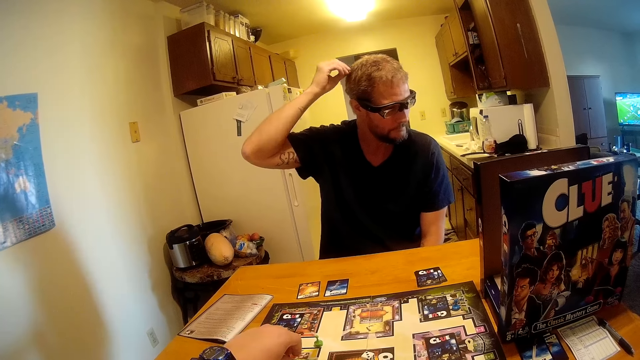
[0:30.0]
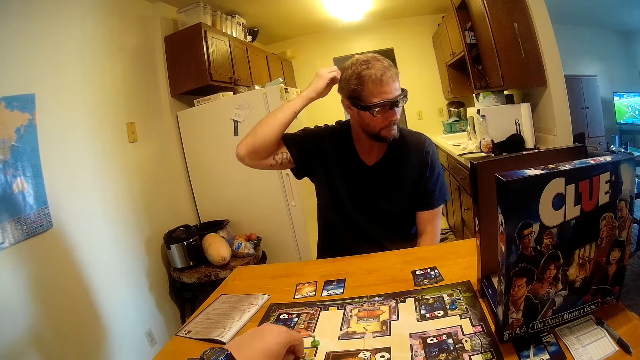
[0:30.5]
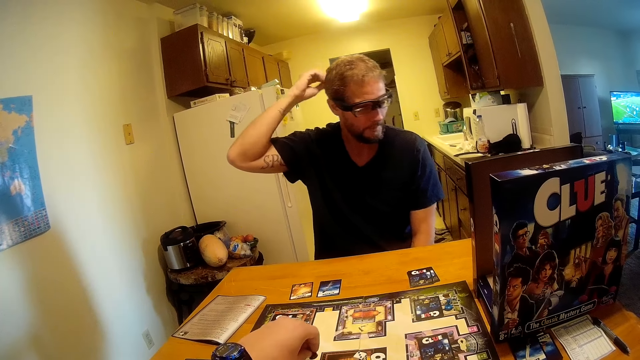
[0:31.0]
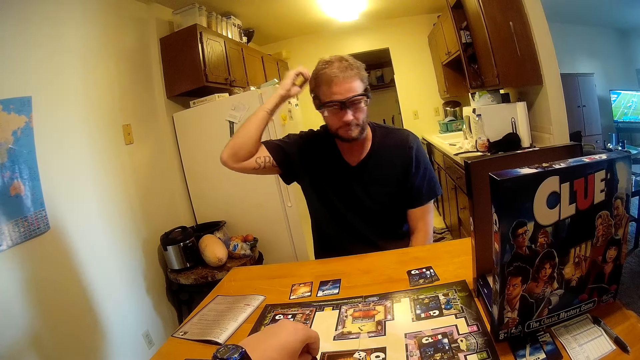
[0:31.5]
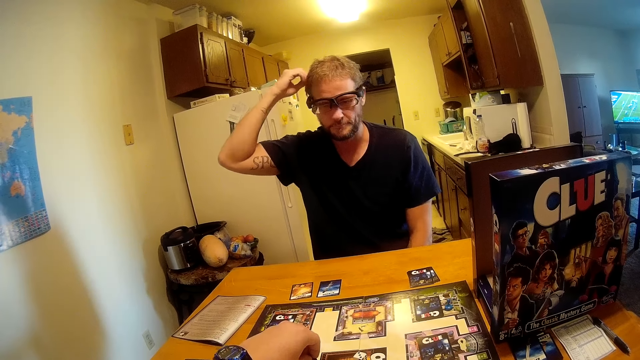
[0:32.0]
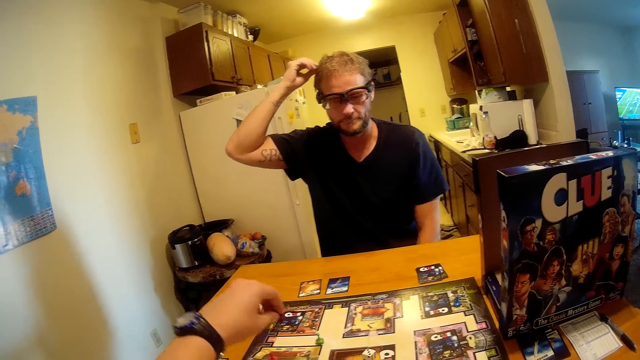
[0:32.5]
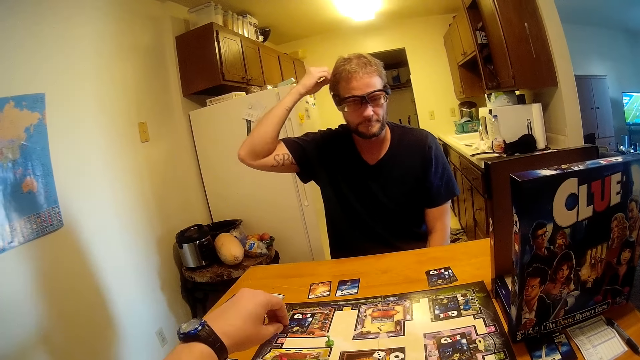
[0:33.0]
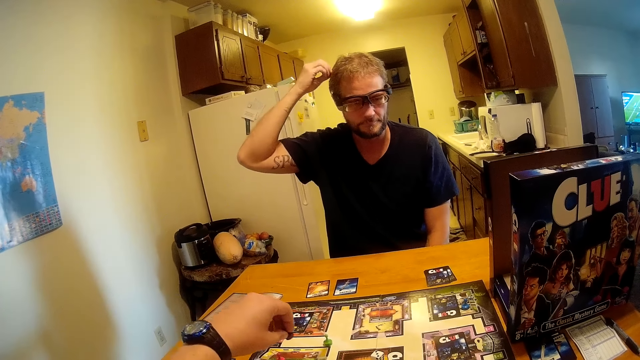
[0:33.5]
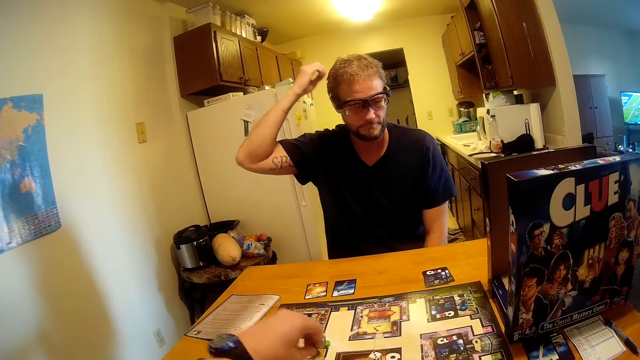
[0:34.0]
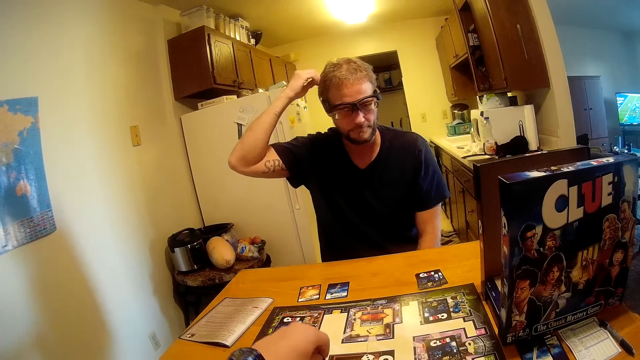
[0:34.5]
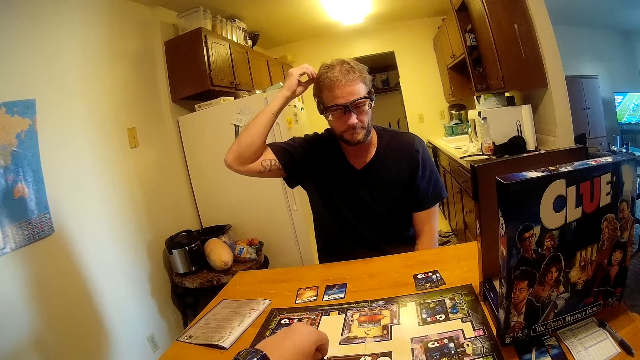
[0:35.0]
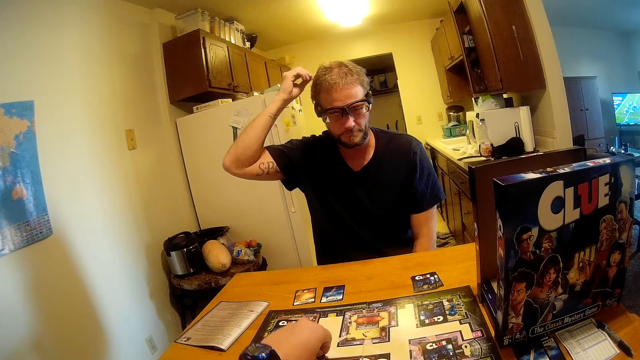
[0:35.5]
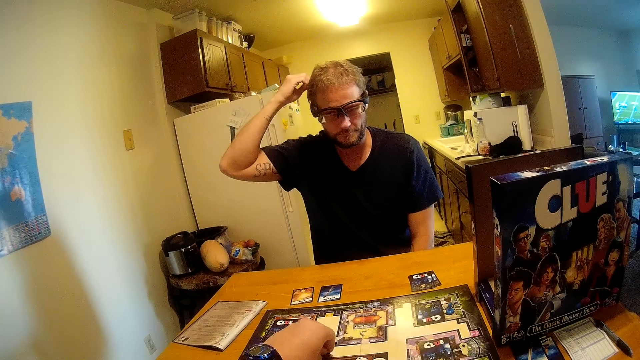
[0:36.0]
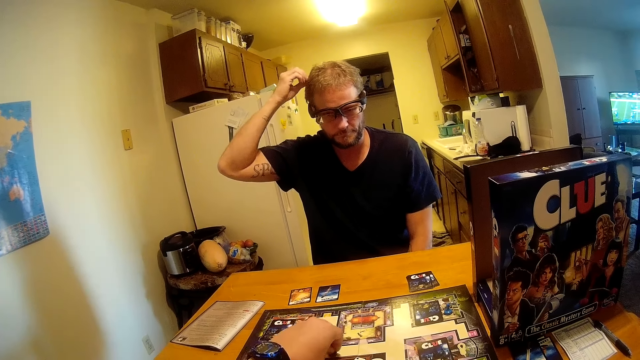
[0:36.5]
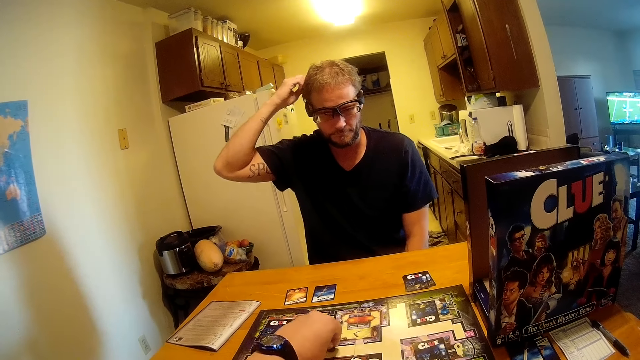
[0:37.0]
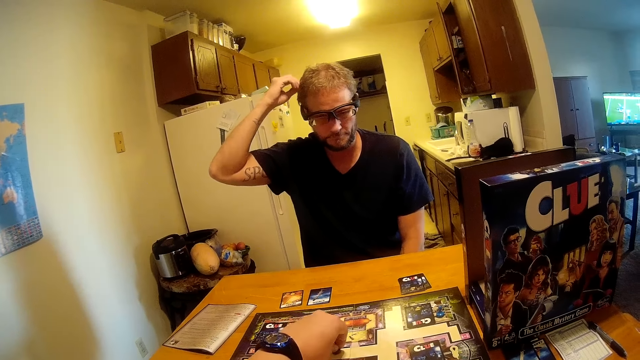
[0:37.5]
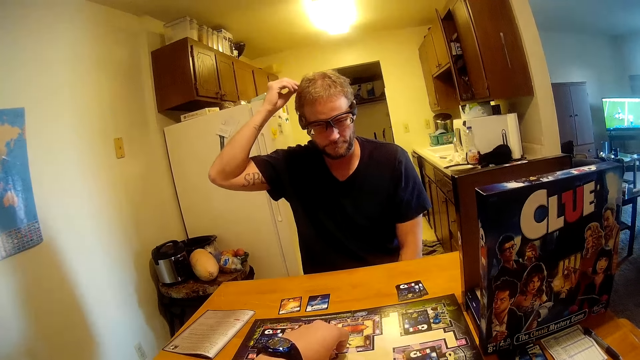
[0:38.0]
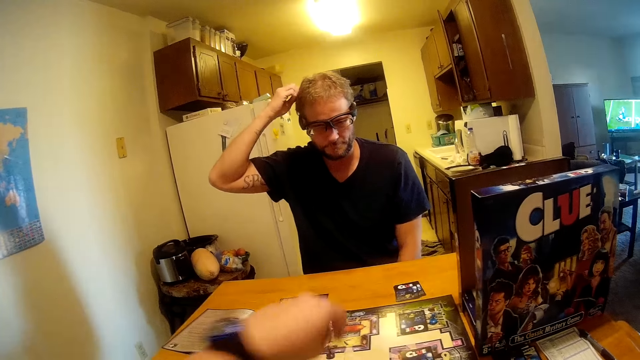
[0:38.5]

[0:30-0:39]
The camera wearer moves a dice on the playing board.

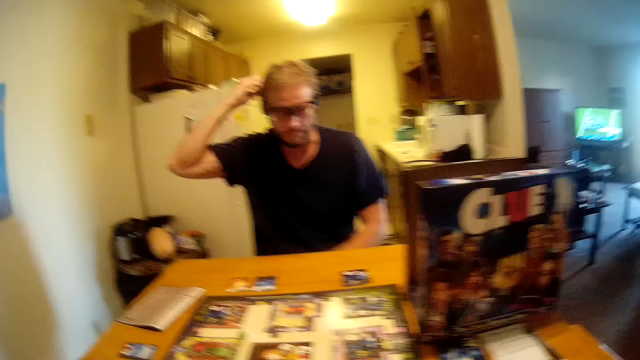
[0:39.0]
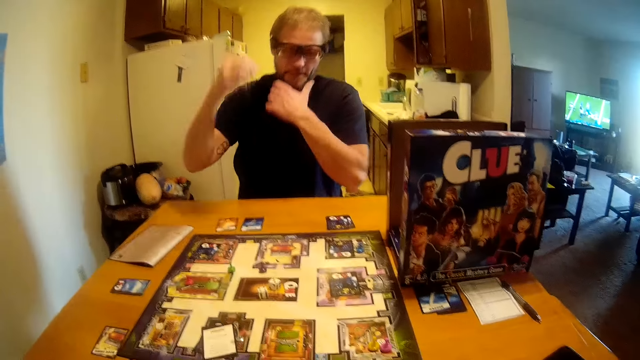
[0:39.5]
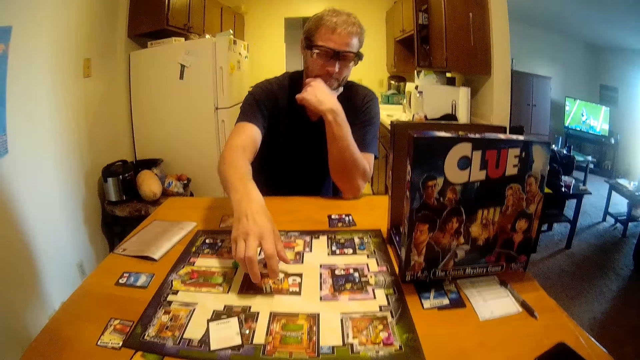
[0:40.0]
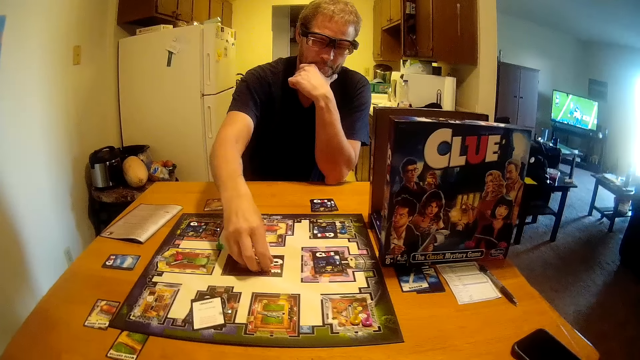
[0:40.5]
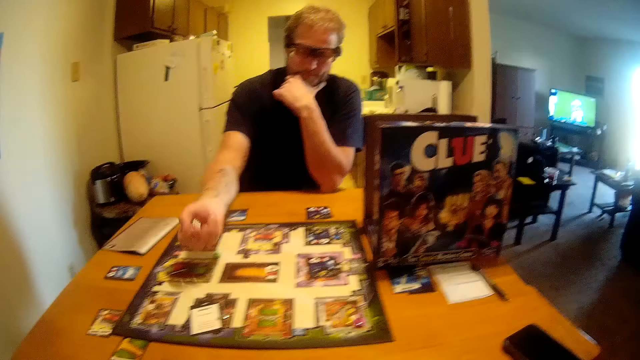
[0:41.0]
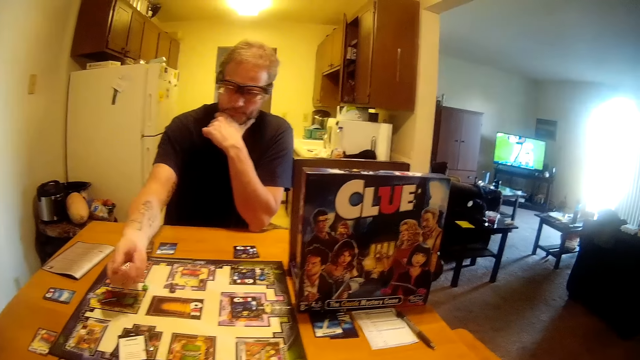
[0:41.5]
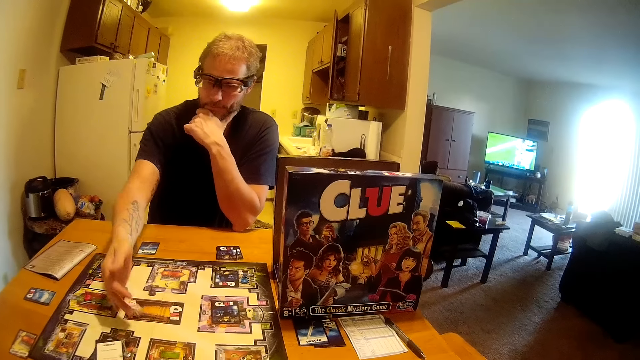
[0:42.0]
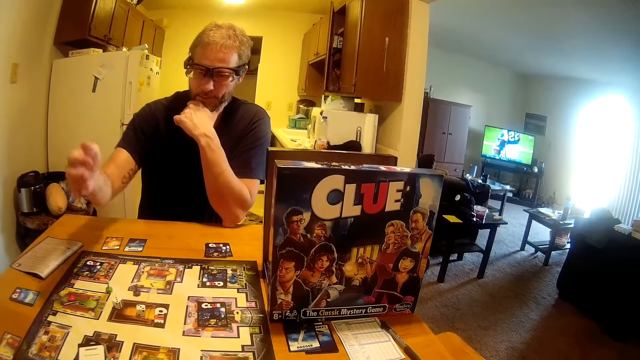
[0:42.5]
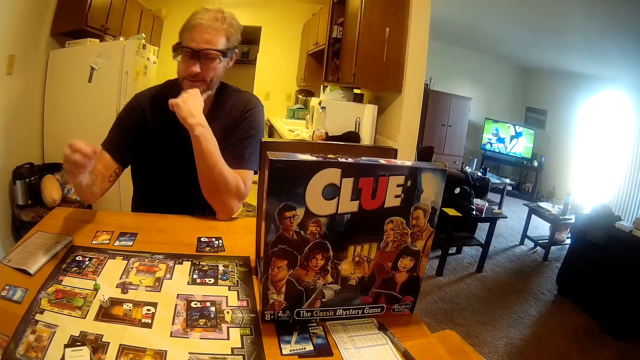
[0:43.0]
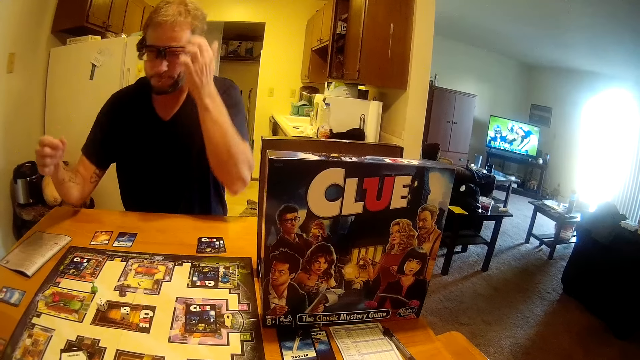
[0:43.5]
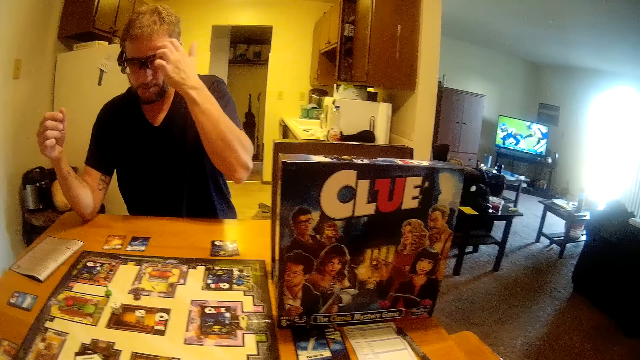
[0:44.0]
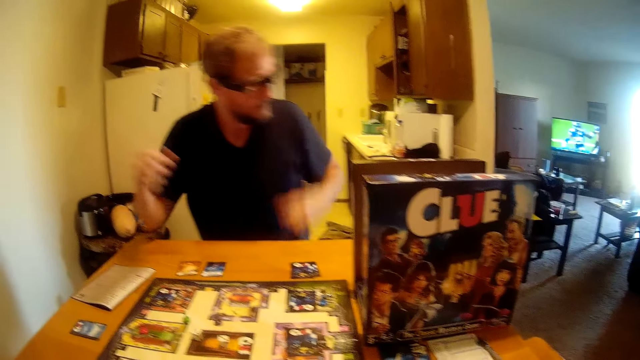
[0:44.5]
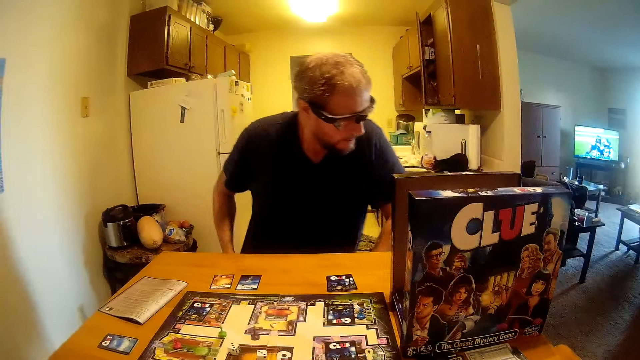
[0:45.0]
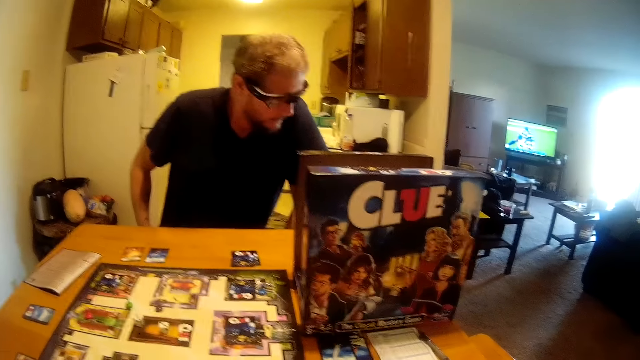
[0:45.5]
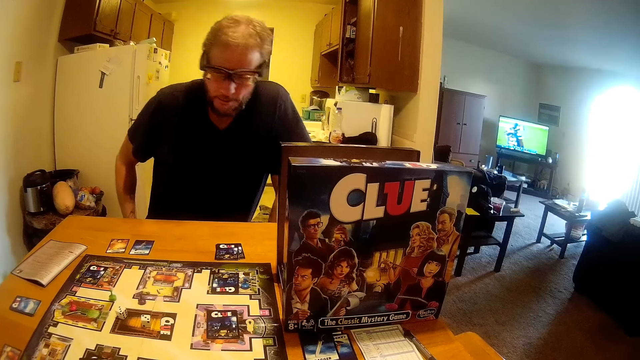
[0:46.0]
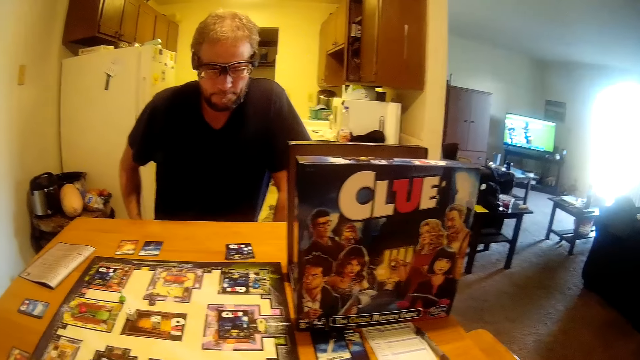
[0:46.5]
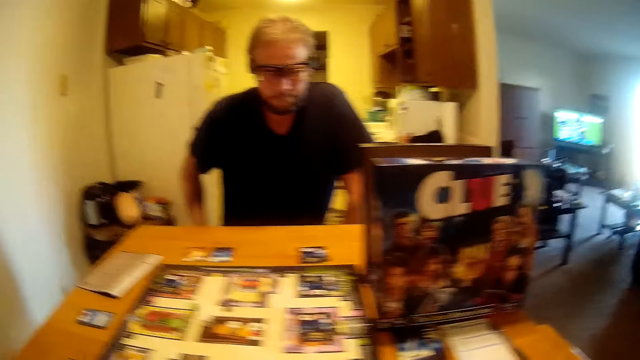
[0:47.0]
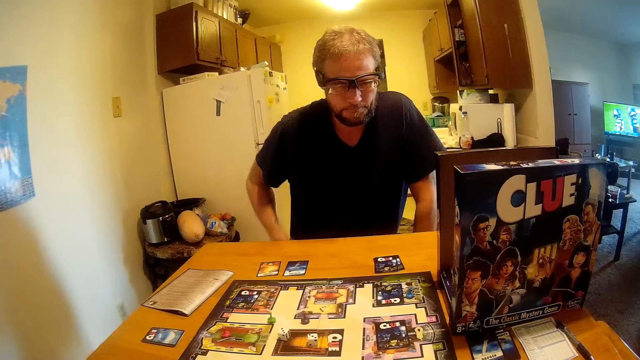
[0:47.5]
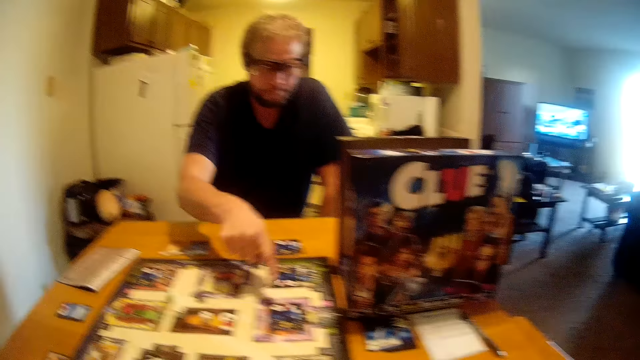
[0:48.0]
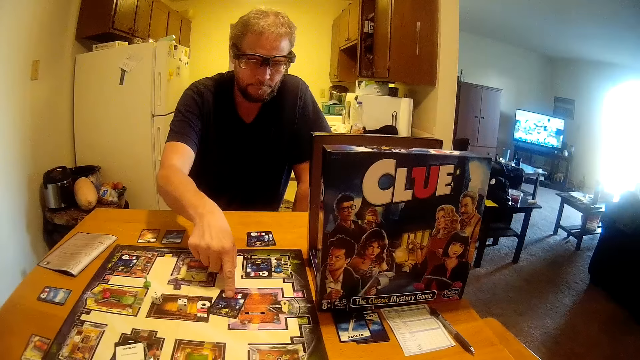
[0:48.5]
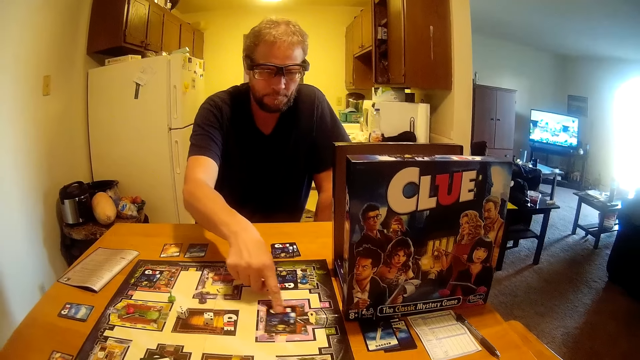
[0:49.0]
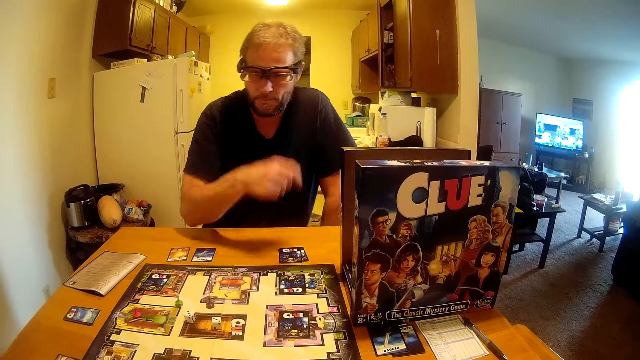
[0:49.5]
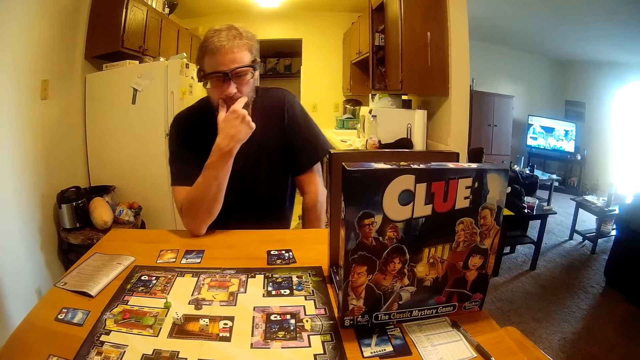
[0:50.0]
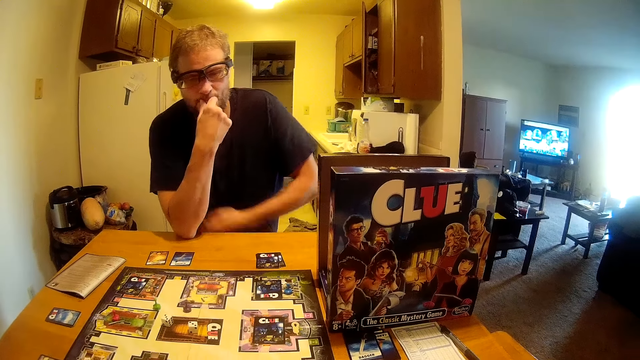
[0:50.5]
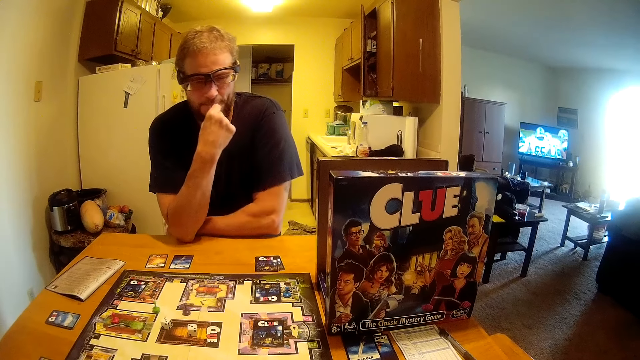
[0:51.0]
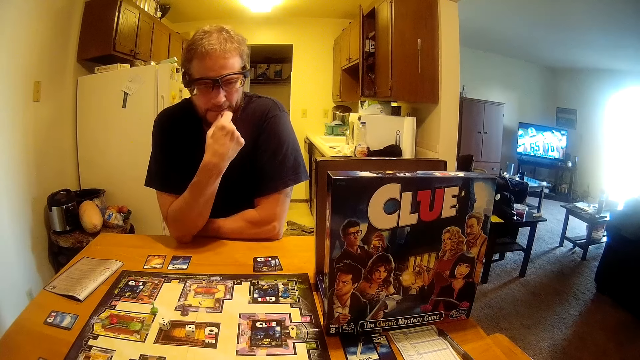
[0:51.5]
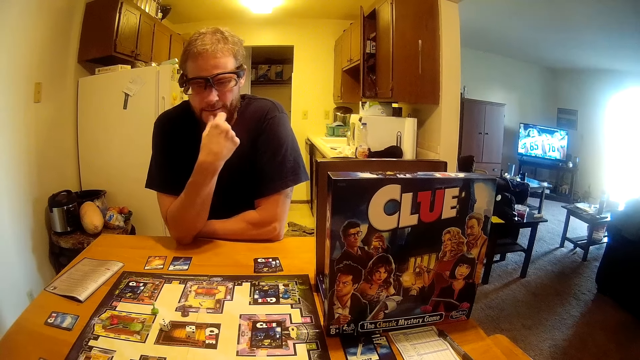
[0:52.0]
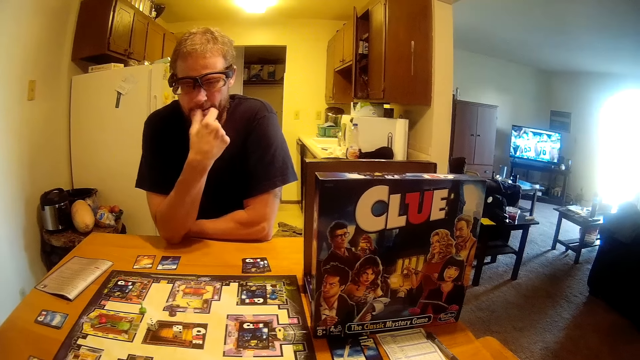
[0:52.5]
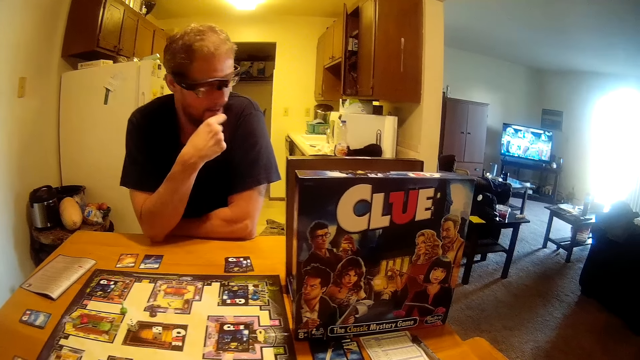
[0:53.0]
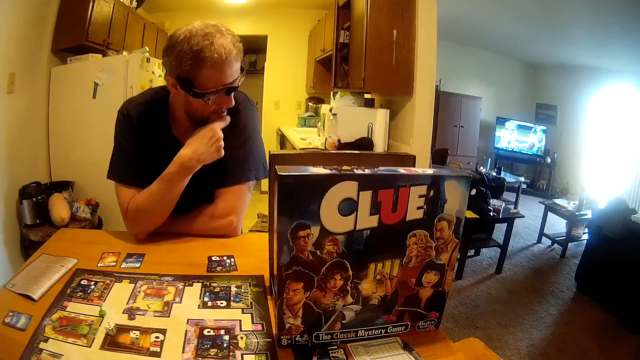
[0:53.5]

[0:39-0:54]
The man picks up two dice on the board game with his left hand. The man shakes the dice in his hand. The man drops the dice in his hand on the board game and rolls the dice on the playing board. The man adjusts a card on the board game with his right hand. The man touches his face with his right hand.
